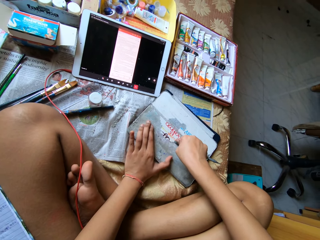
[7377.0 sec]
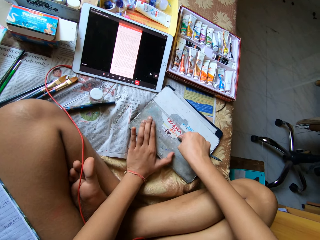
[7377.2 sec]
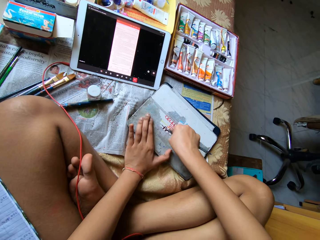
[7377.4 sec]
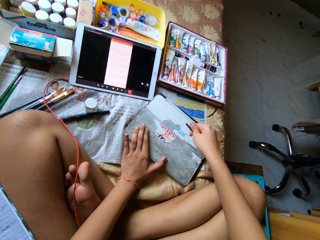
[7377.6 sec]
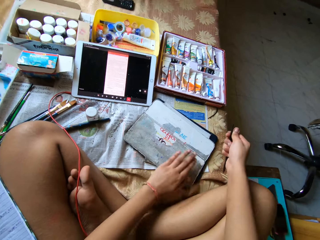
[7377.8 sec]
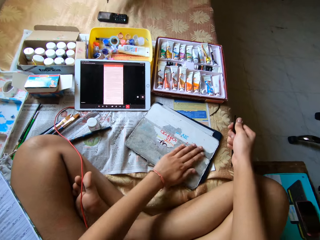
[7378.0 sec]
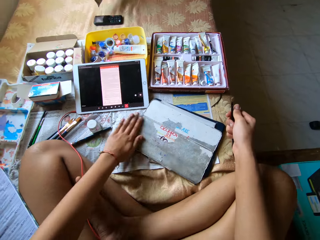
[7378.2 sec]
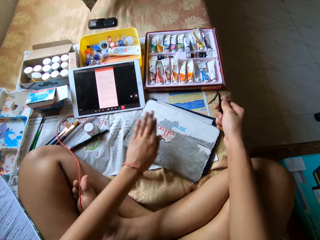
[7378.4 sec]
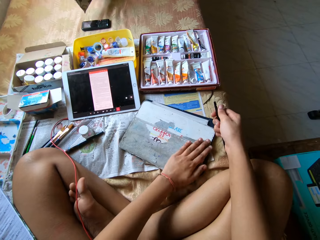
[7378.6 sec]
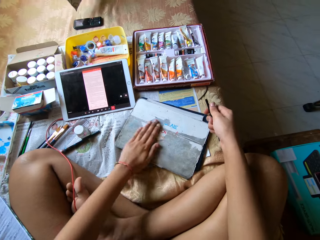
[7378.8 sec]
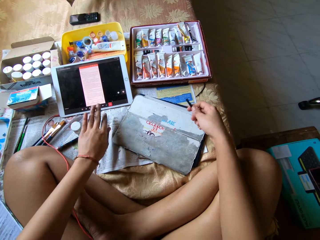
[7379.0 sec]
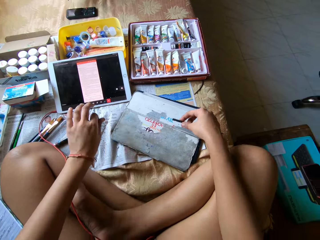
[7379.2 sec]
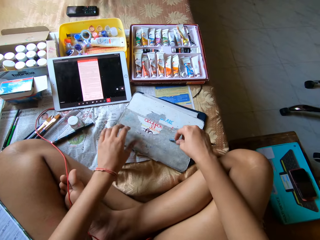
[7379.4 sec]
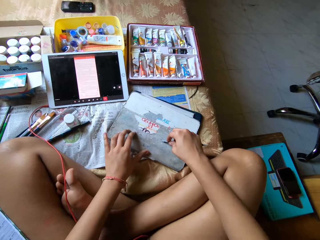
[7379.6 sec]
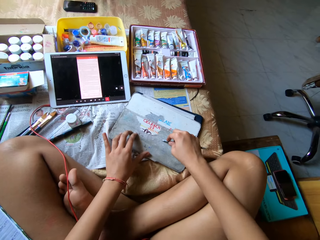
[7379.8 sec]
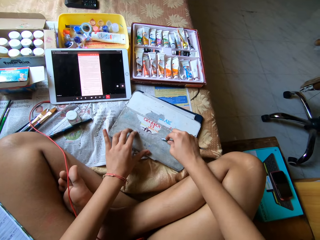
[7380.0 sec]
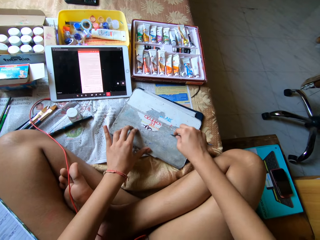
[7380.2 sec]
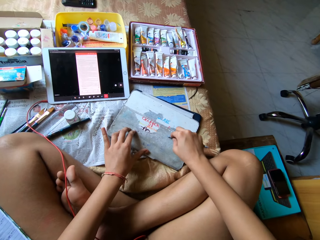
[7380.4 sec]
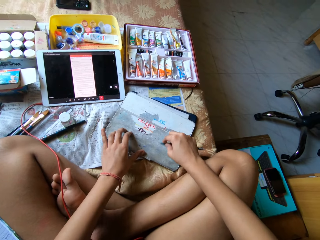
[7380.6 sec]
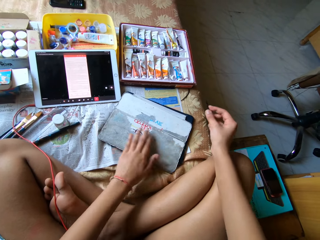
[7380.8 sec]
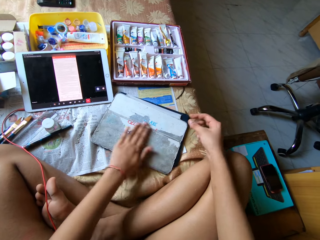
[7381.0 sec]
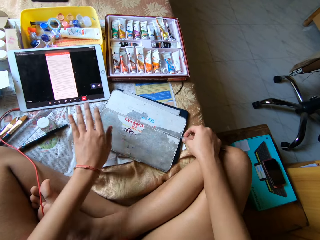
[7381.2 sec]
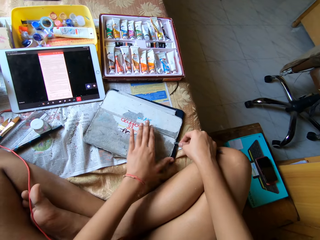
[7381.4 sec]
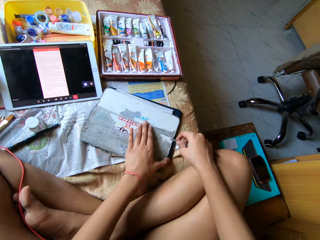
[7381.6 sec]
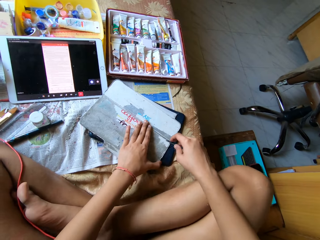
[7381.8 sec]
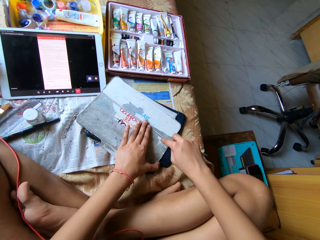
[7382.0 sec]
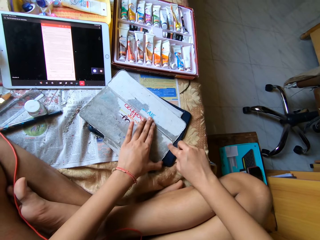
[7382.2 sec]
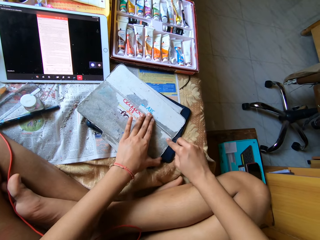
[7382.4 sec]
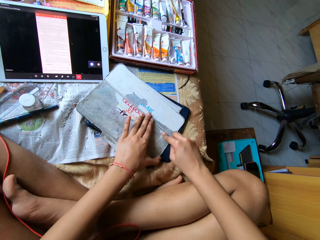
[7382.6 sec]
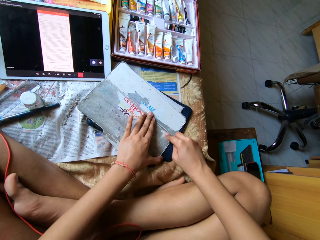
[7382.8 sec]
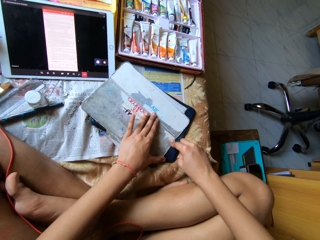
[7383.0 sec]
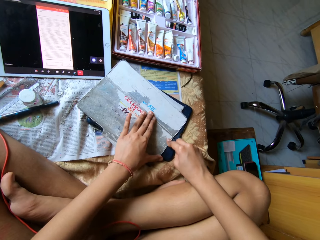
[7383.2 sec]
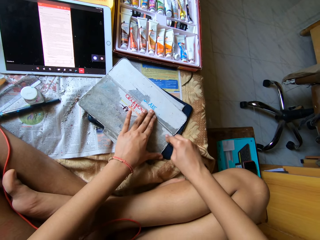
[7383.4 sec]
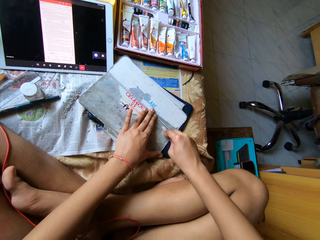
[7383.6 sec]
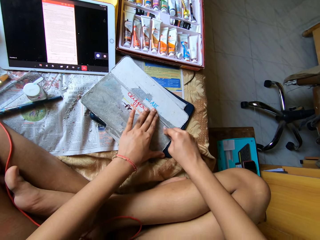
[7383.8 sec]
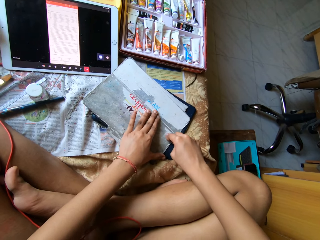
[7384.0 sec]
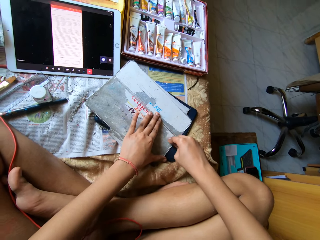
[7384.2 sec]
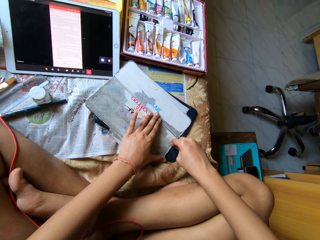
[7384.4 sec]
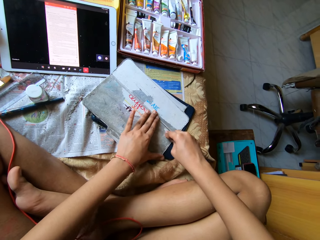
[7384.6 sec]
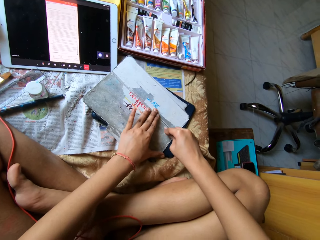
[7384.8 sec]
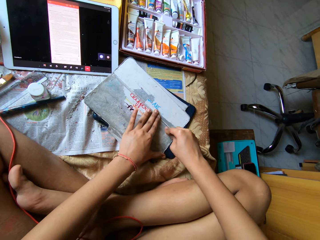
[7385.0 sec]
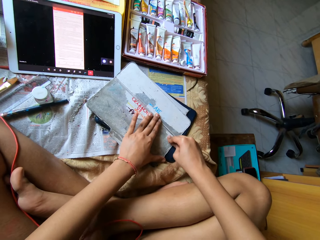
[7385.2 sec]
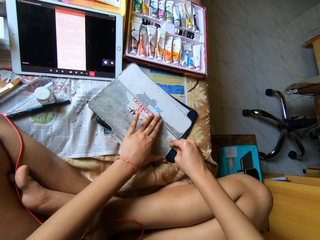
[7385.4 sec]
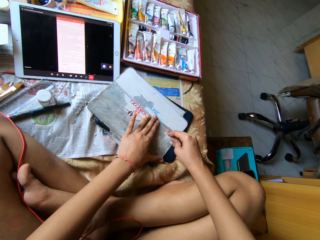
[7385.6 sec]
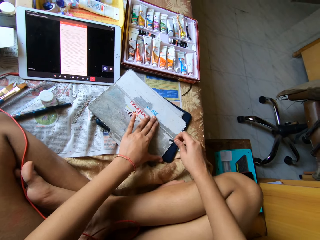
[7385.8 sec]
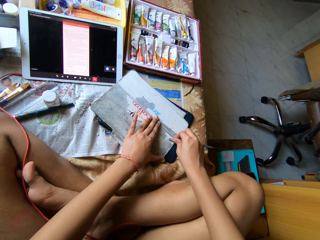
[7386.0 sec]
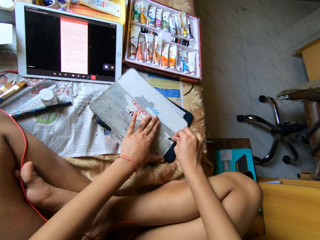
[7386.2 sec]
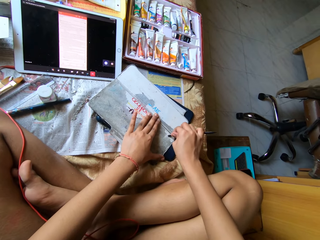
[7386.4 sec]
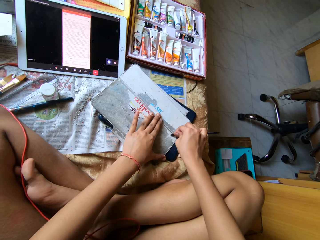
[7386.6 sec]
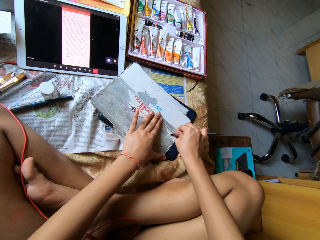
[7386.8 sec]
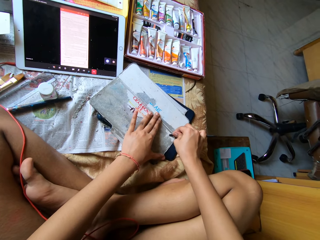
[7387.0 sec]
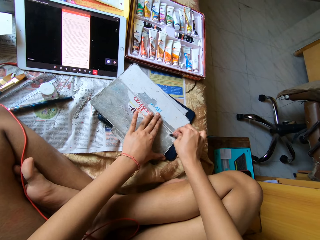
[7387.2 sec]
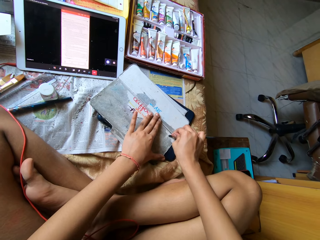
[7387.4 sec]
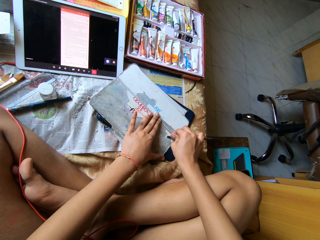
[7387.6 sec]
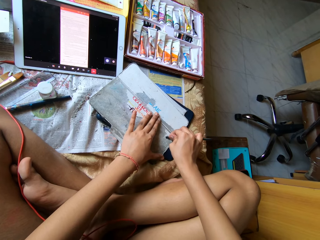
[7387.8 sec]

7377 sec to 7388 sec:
The camera wearer wipes the tablet case with her left hand. She scratches the paper. She scrapes the paper off the tablet case with the scraper pen in her right hand. She scratches the paper. She wipes the tablet case with her left hand. She scrapes the paper off the tablet case with the scraper pen in her right hand. She scratches the paper. She scratches the paper again.

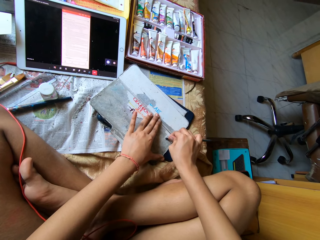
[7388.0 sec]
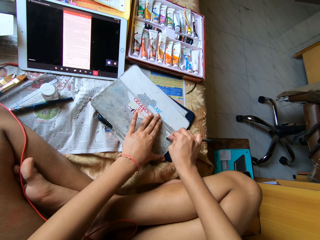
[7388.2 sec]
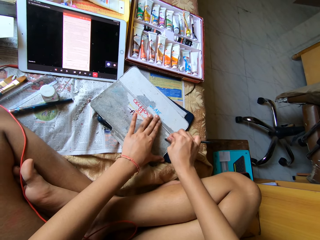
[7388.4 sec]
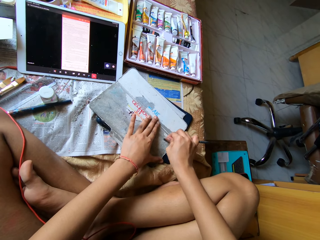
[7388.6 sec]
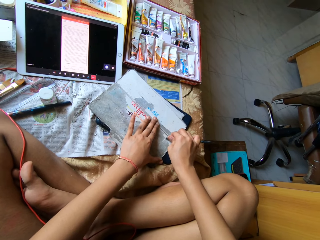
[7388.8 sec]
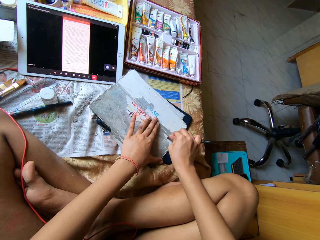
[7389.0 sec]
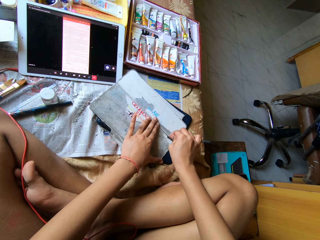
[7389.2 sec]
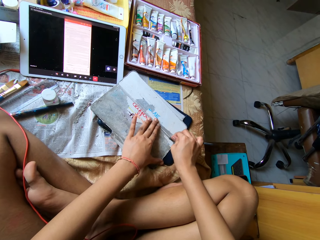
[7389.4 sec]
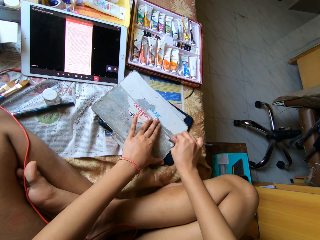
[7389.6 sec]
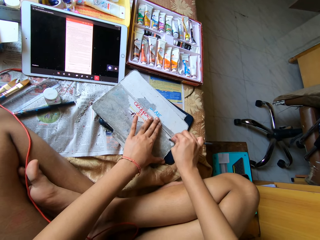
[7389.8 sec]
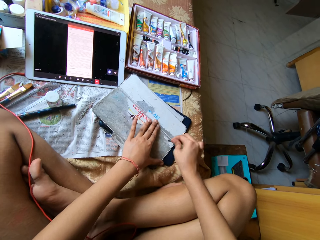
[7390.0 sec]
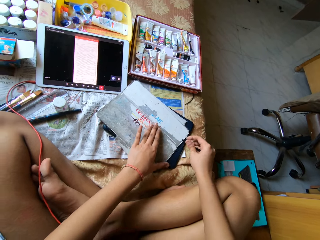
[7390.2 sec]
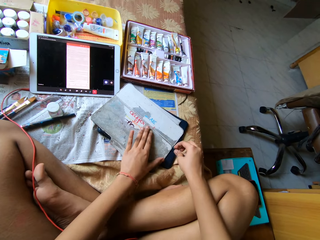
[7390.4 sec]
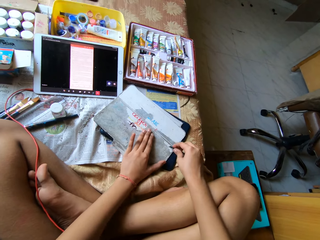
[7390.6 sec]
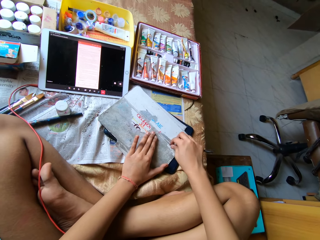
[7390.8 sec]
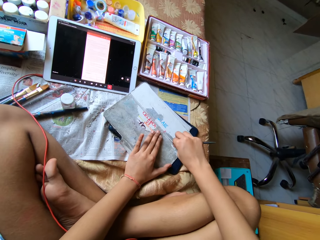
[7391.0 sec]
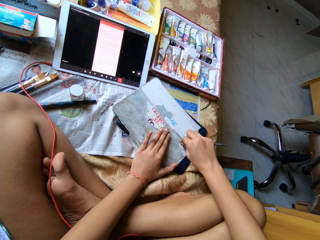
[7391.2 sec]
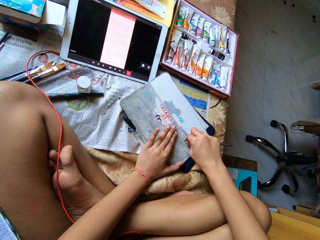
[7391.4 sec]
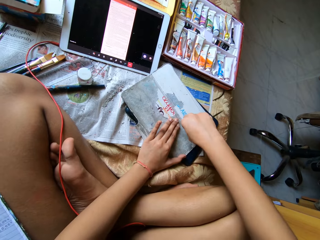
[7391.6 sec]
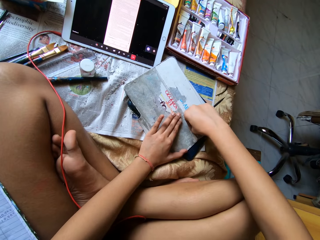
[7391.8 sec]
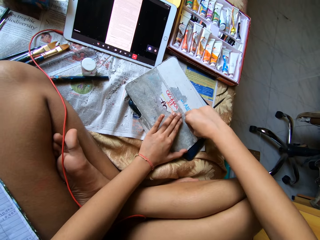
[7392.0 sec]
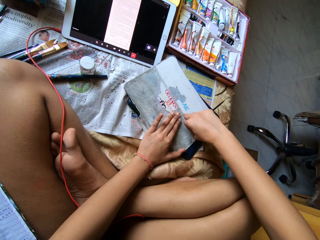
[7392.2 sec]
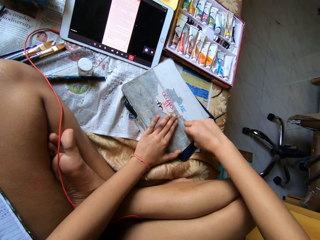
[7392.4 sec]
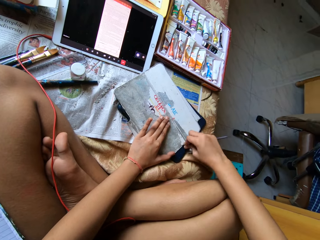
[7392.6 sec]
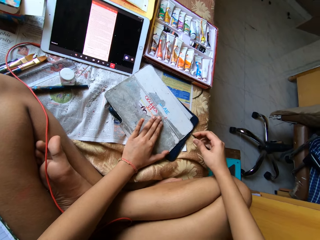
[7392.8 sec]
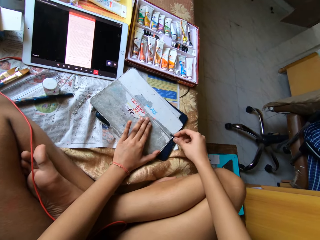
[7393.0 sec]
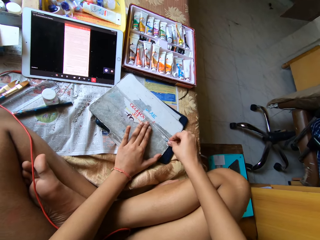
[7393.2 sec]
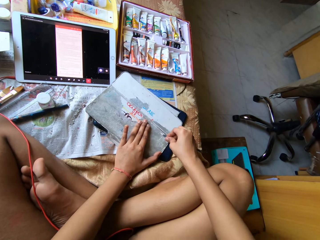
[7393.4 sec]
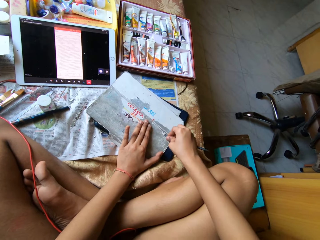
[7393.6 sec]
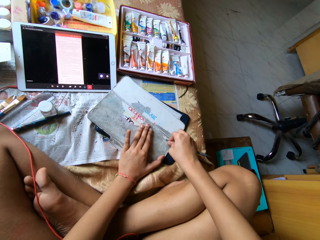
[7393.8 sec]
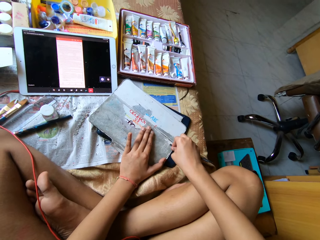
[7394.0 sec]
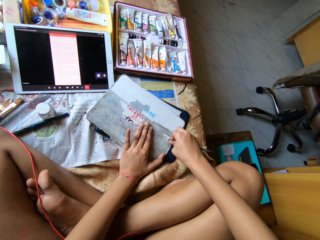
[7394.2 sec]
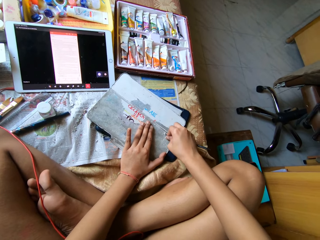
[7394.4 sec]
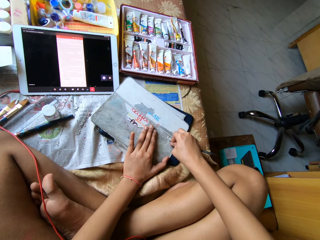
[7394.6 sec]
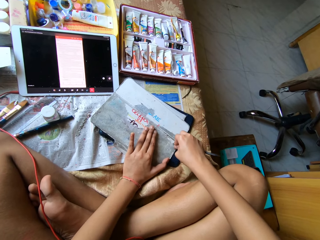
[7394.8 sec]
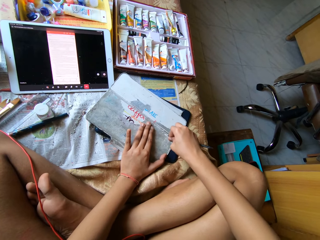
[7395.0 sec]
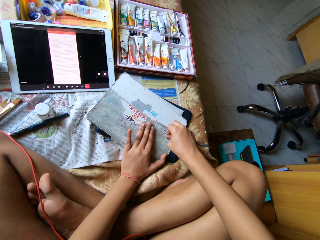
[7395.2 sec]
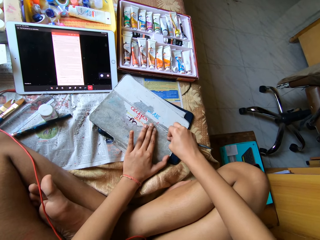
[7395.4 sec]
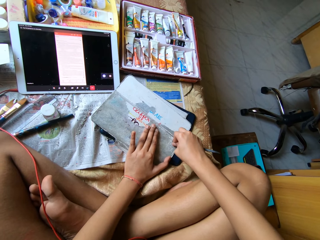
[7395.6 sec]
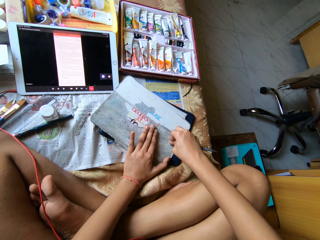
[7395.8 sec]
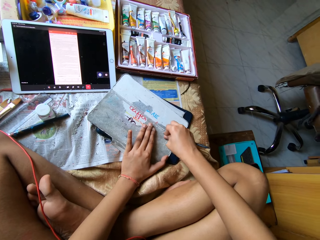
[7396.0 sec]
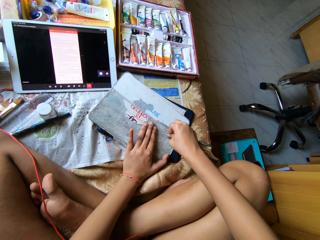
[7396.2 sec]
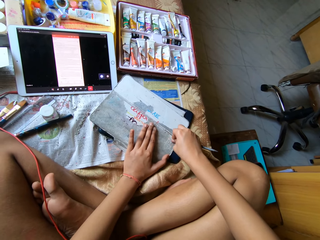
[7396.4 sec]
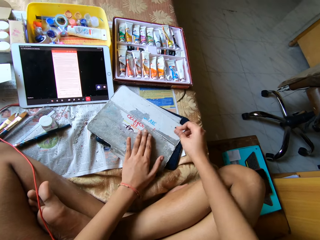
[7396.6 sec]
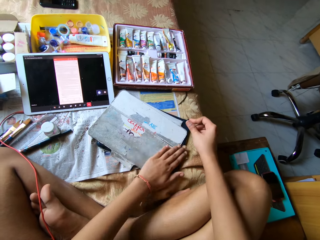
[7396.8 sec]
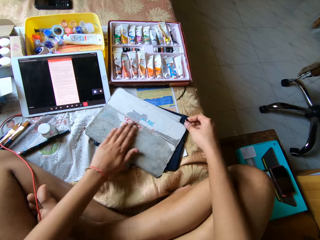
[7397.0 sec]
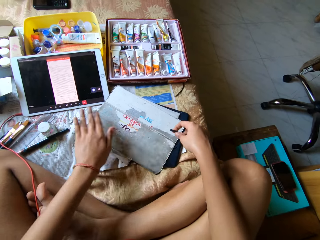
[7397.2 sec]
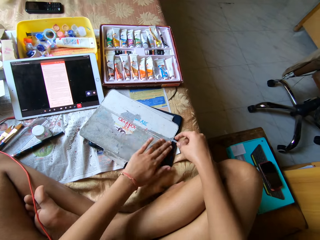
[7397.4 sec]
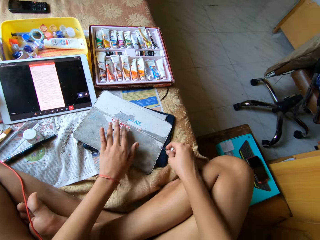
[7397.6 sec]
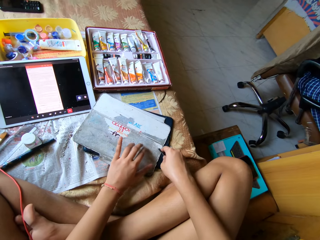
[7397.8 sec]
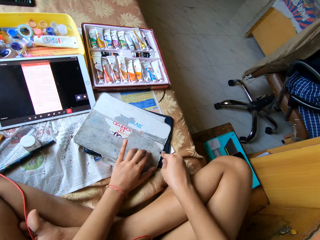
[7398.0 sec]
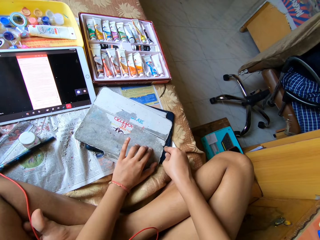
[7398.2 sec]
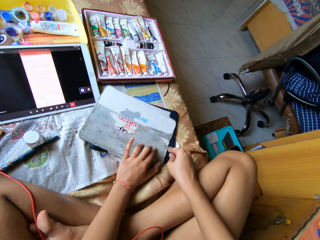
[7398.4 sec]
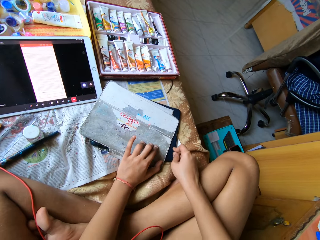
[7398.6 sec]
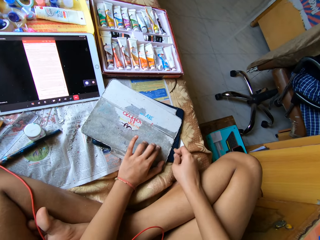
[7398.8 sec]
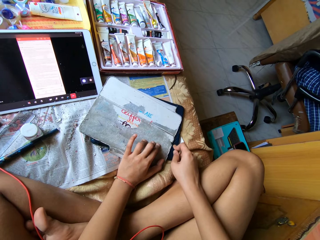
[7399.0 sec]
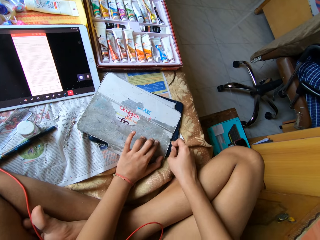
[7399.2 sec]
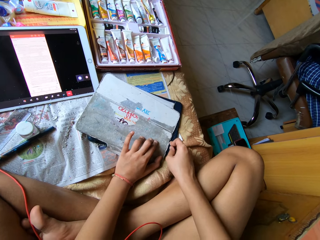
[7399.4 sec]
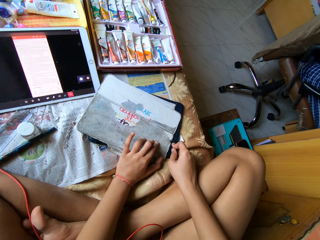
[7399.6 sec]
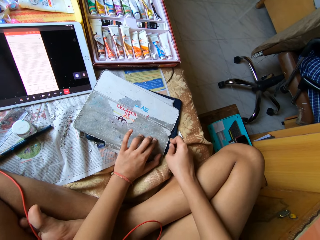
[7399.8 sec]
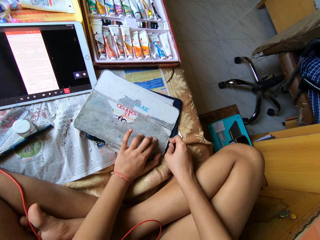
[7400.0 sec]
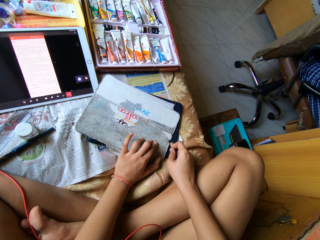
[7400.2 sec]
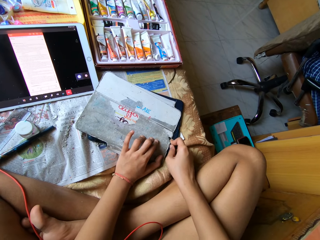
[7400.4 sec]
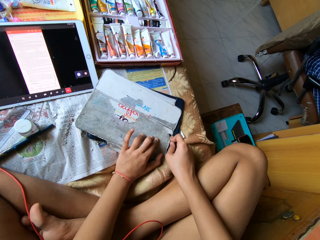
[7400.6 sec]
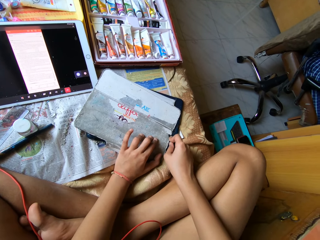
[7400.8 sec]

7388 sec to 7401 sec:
The camera wearer scratches the paper repeatedly. She wipes the tablet case with her left hand. She scrapes the paper off the tablet case with the scraper pen in her right hand.
